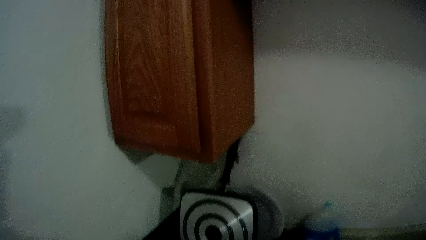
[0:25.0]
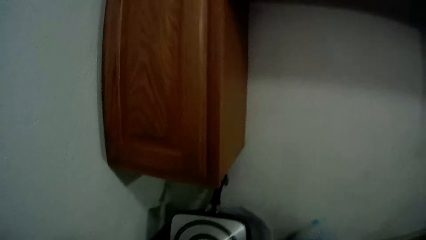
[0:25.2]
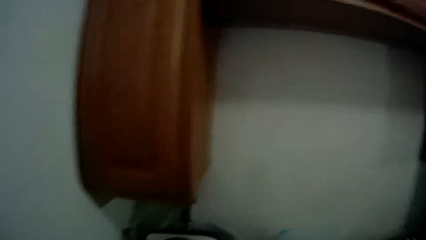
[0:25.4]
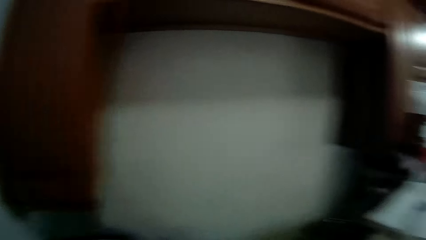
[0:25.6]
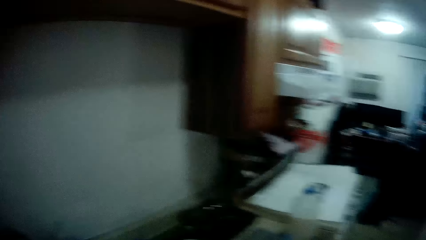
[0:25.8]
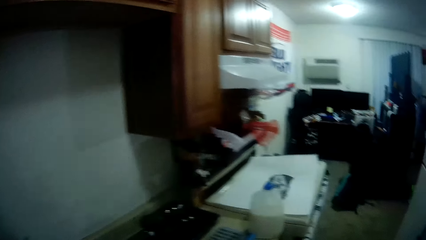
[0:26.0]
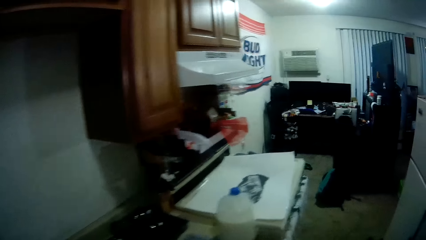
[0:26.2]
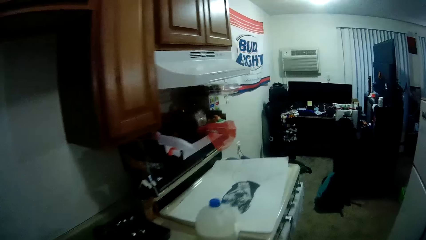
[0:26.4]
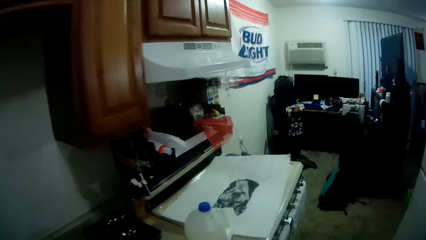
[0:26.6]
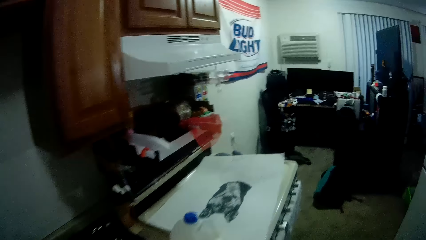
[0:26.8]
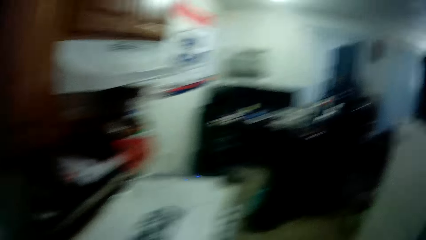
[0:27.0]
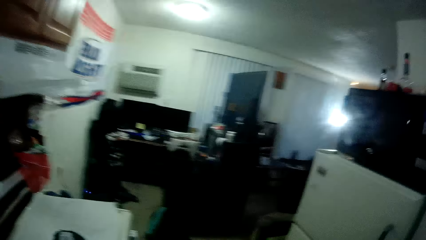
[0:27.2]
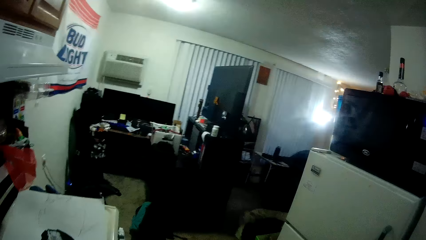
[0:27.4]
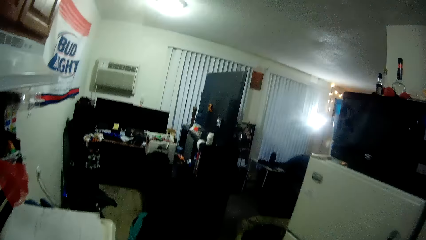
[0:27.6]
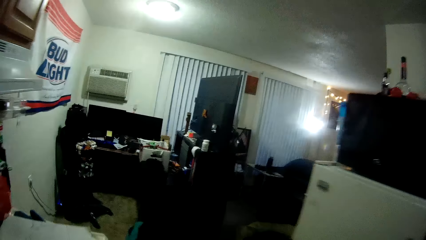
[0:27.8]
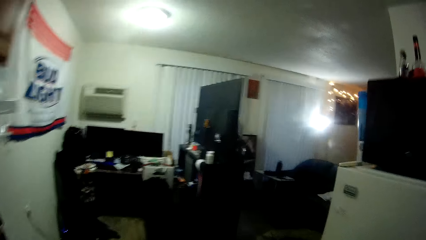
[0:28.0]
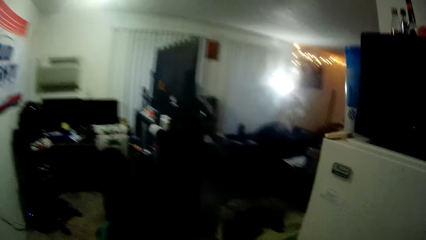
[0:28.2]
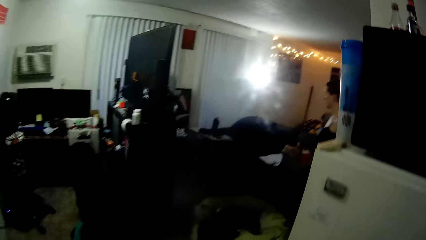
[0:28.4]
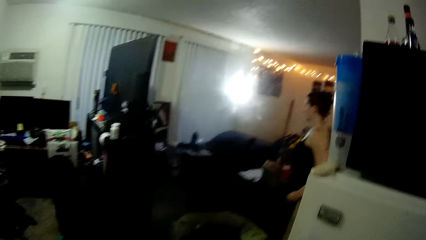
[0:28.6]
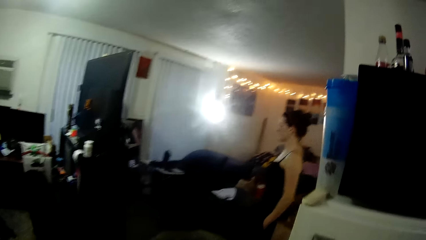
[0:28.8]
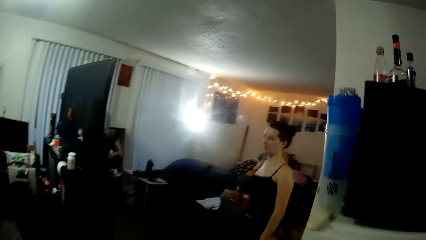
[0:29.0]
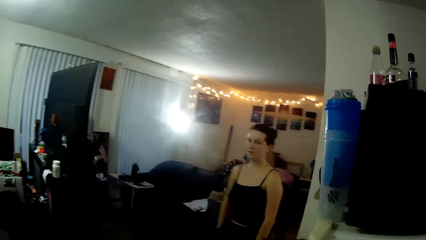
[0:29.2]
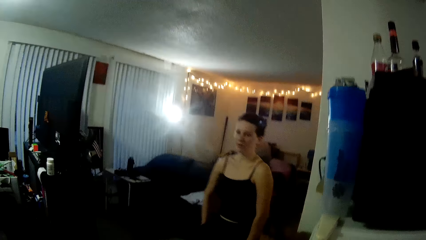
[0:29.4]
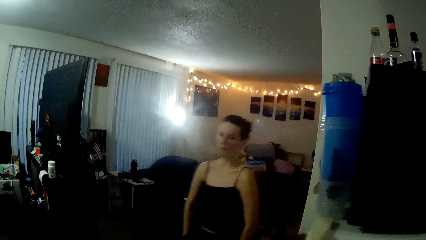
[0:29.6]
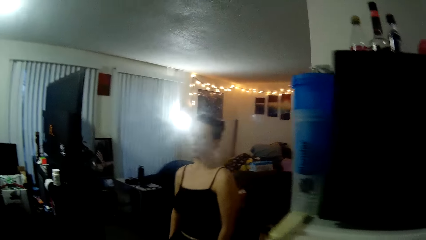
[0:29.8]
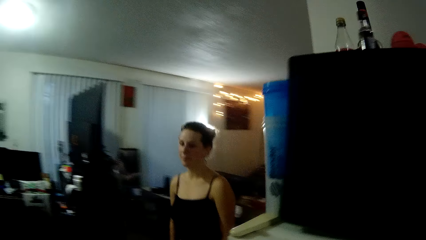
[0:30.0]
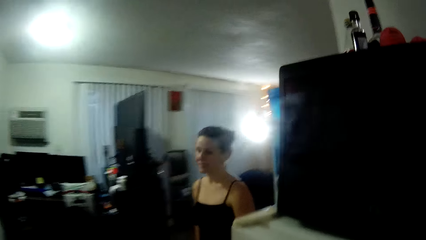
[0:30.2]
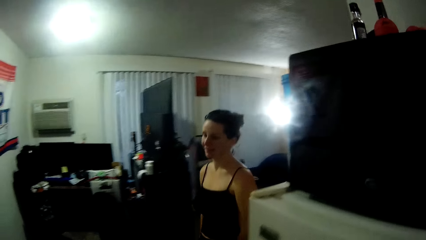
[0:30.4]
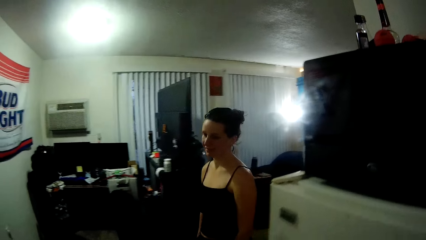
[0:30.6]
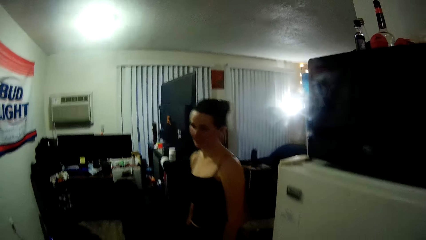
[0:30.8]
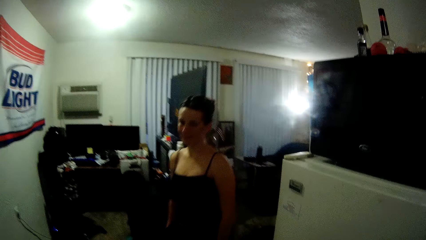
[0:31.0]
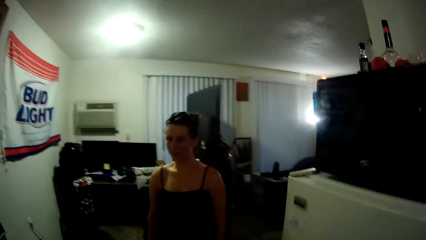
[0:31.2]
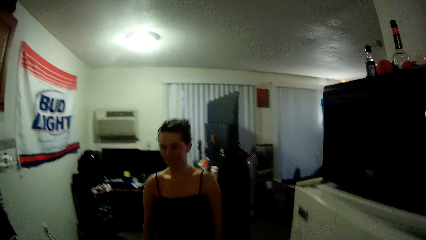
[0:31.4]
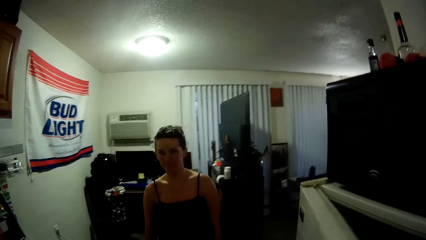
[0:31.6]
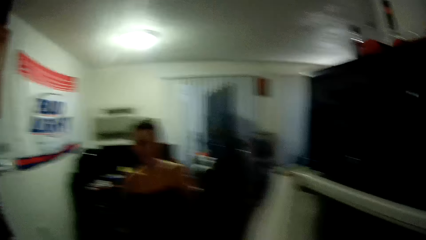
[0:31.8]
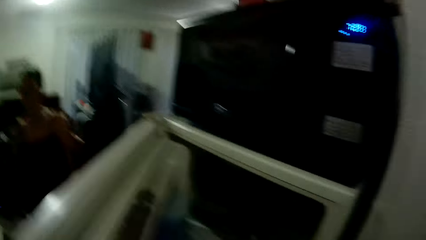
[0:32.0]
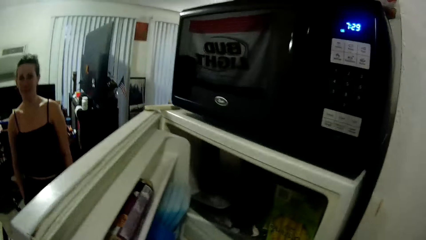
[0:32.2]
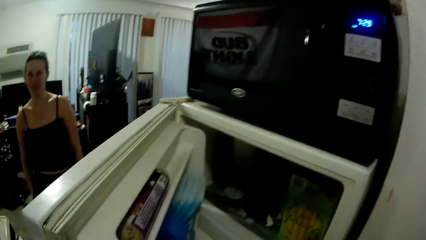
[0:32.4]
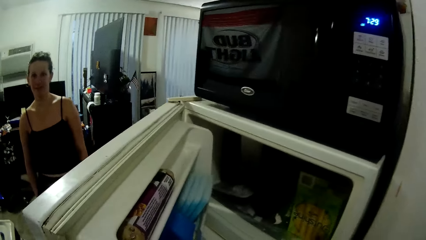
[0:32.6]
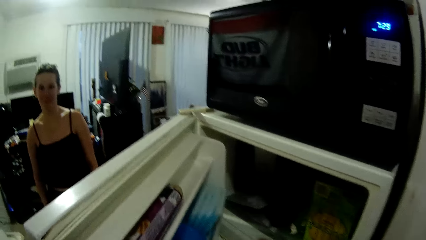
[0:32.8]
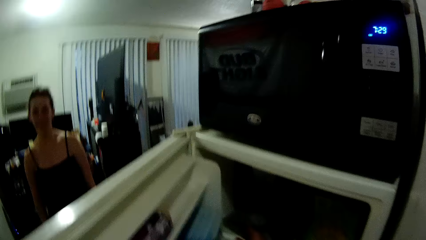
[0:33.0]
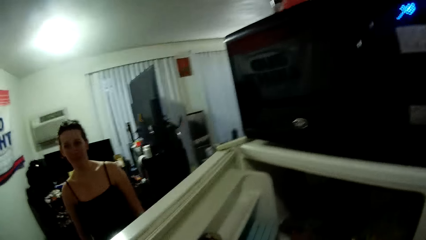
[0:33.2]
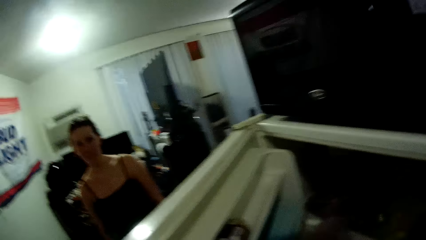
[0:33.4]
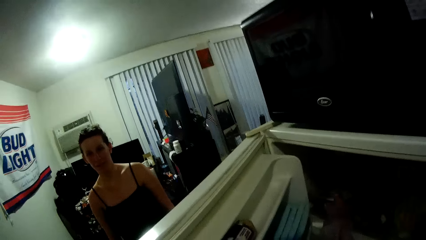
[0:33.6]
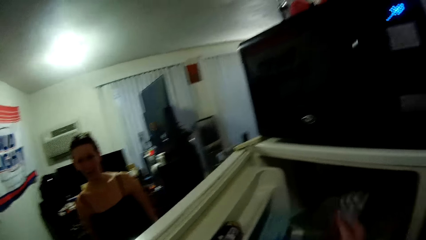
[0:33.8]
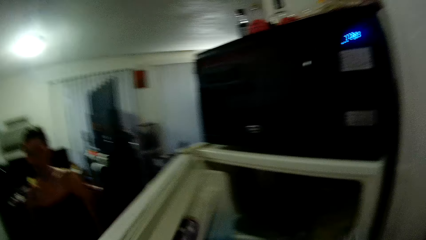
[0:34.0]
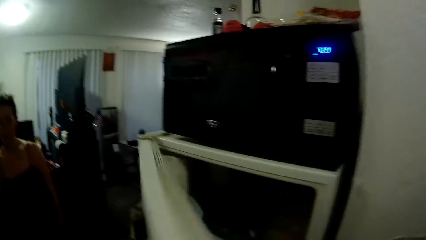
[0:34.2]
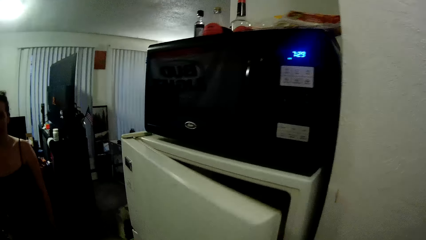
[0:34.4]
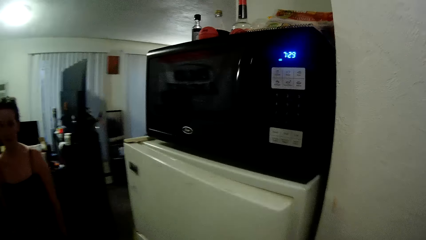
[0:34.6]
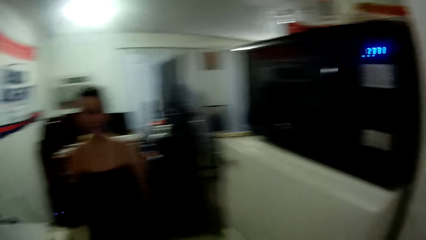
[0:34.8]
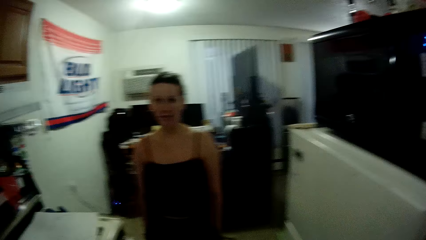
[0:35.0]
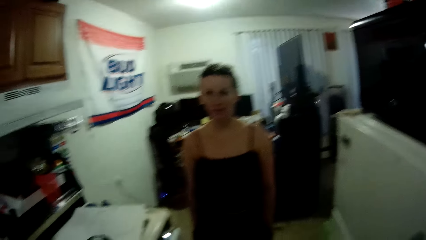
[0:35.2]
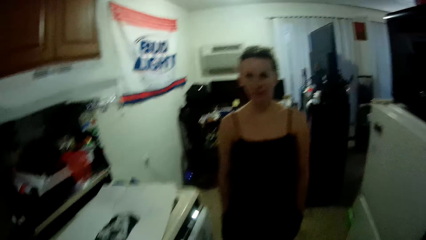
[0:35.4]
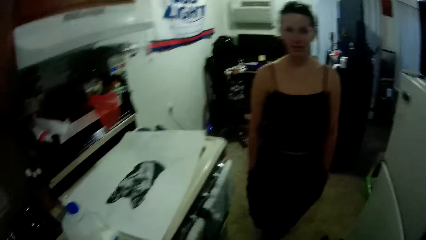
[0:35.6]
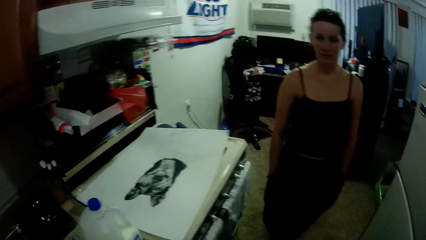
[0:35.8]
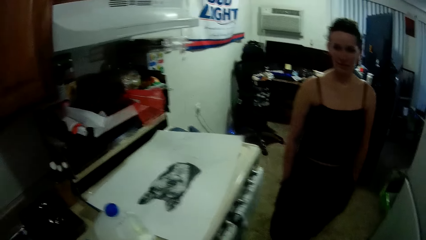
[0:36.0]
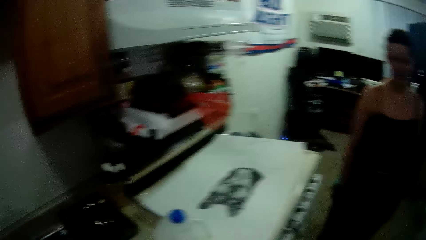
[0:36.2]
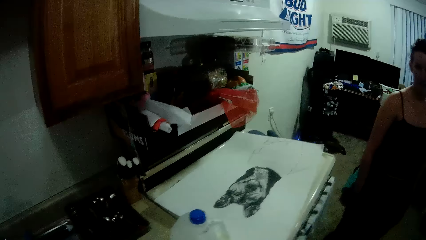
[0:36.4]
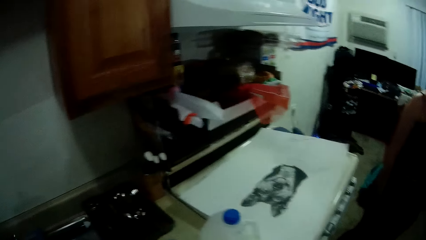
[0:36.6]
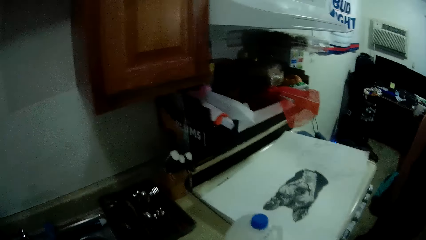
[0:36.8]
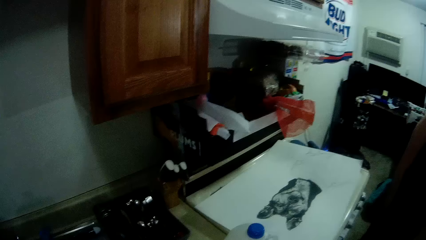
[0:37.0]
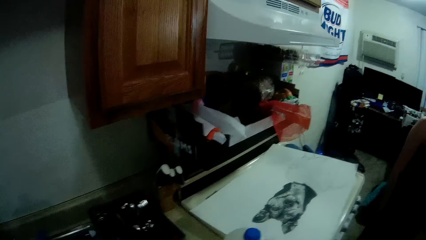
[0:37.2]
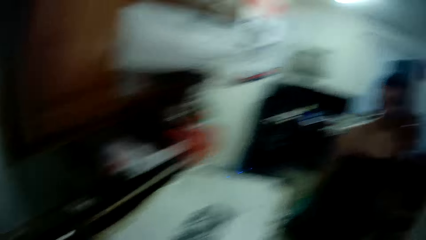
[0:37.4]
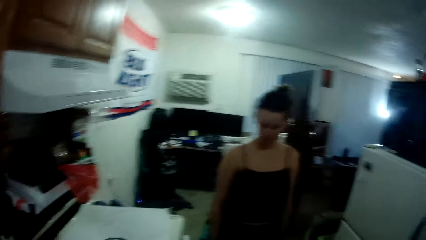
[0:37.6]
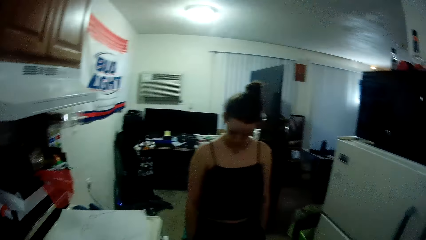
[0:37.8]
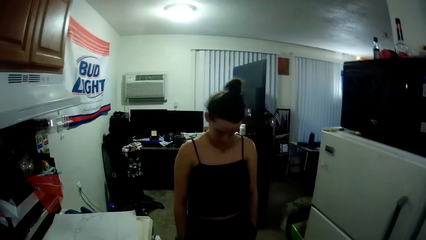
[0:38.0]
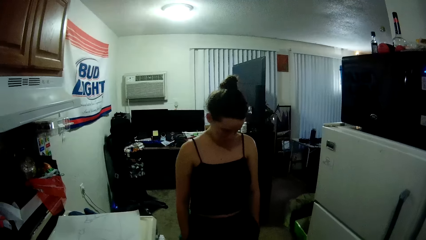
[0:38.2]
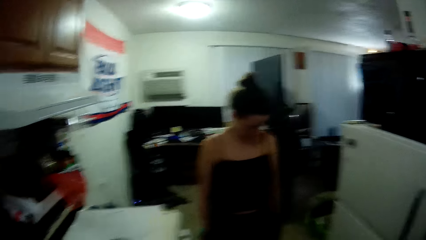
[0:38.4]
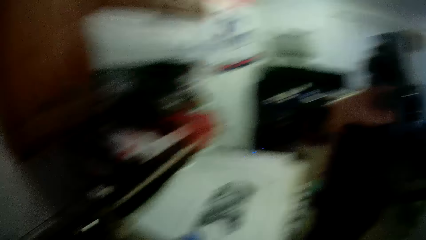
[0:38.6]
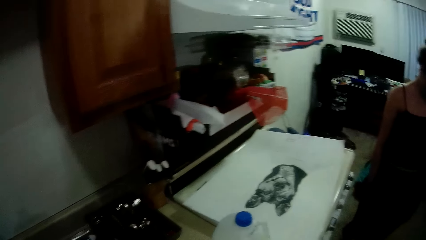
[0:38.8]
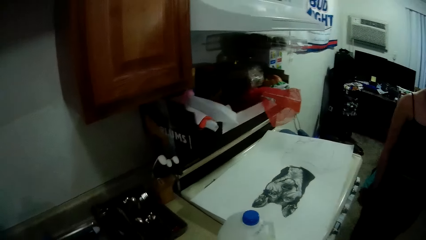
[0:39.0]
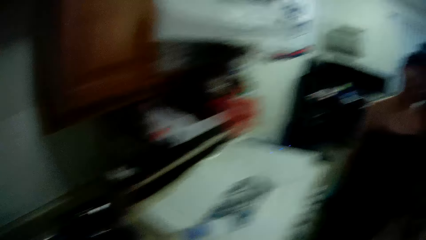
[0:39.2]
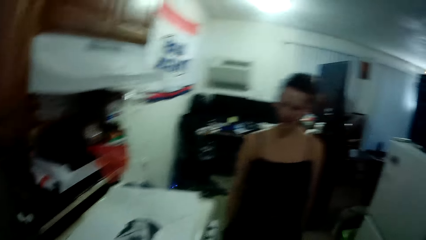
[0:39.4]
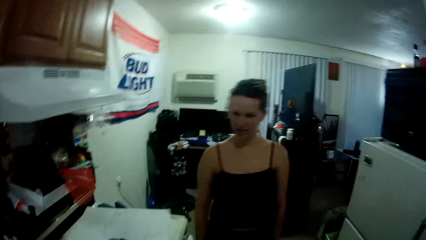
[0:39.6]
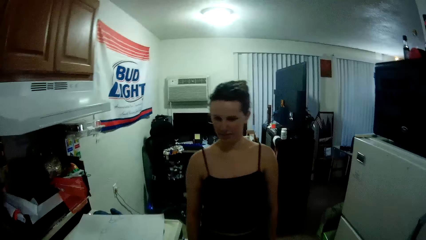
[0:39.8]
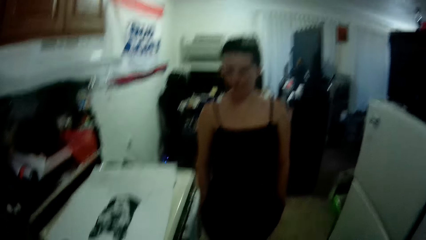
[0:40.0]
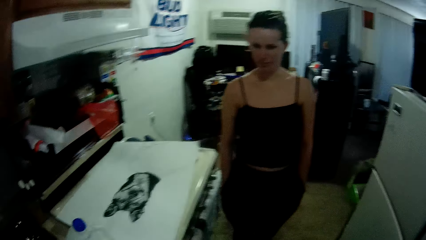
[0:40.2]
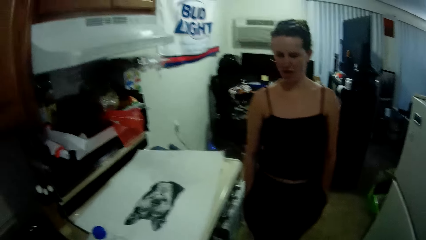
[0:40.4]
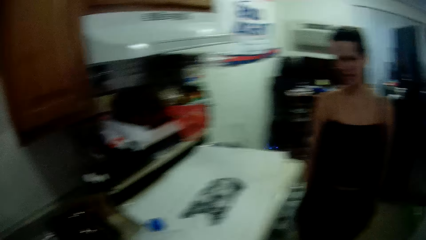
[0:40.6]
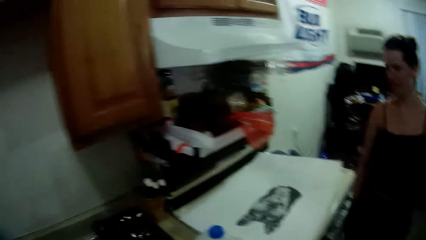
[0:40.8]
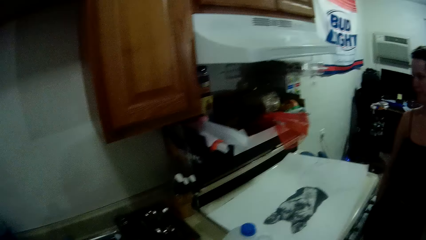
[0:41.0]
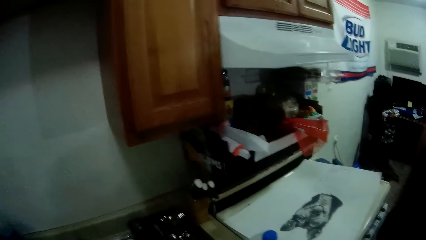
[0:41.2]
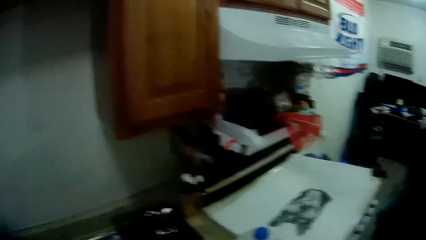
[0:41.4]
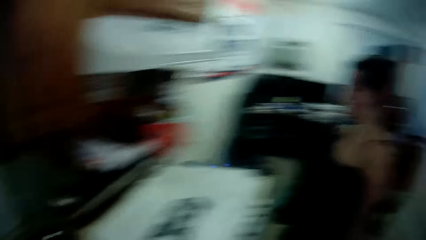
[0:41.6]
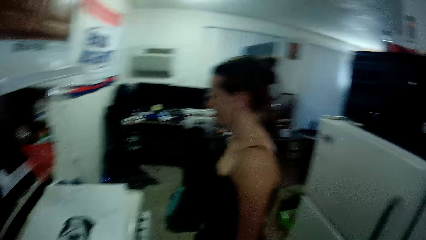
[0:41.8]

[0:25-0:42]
A lady walks around. The camera wearer opens the fridge, picks something from the fridge and closes the fridge. They step forward. The lady looks around. The camera wearer looks around.
